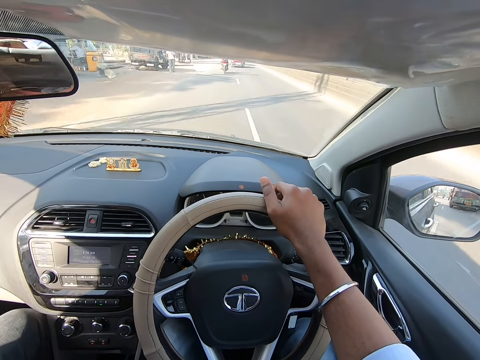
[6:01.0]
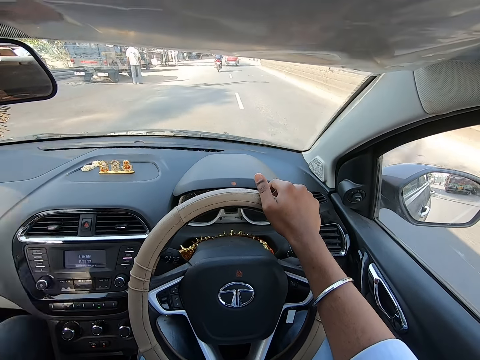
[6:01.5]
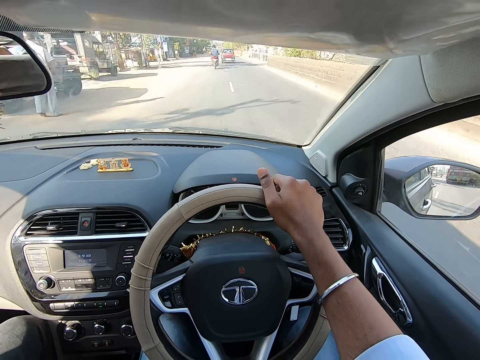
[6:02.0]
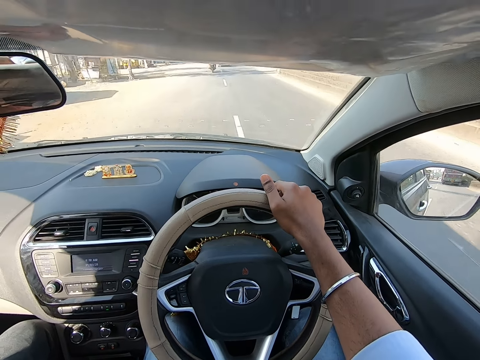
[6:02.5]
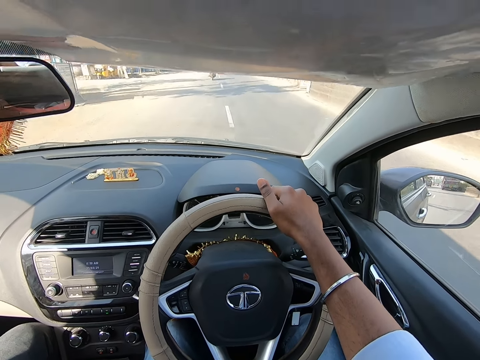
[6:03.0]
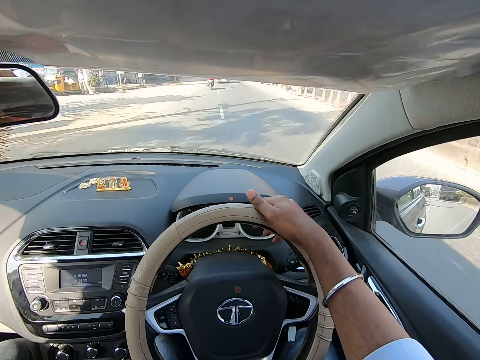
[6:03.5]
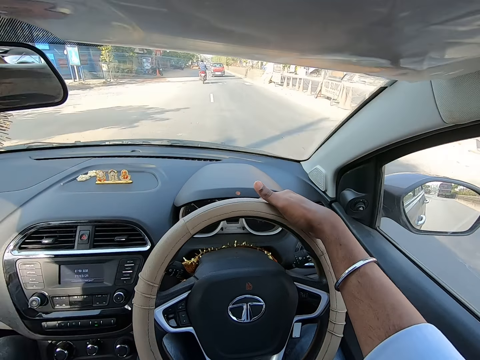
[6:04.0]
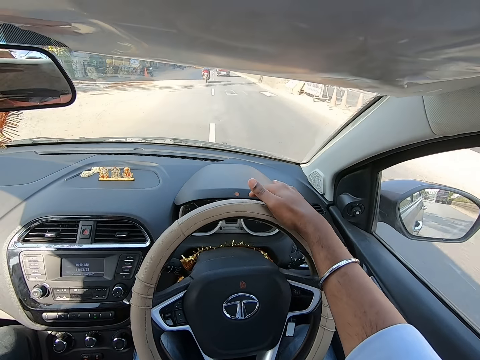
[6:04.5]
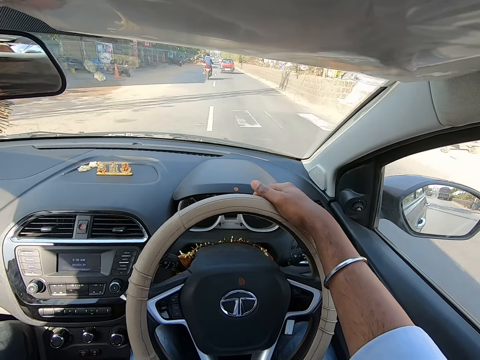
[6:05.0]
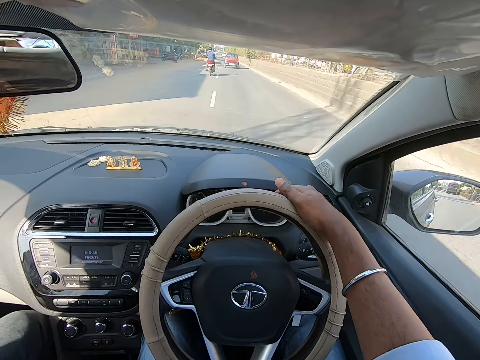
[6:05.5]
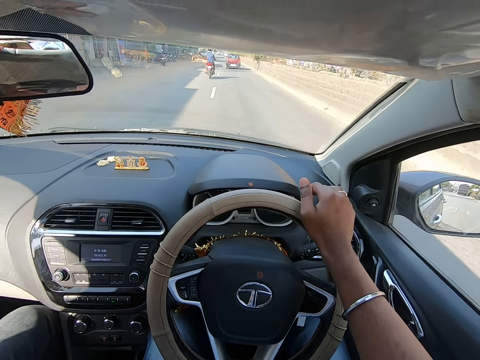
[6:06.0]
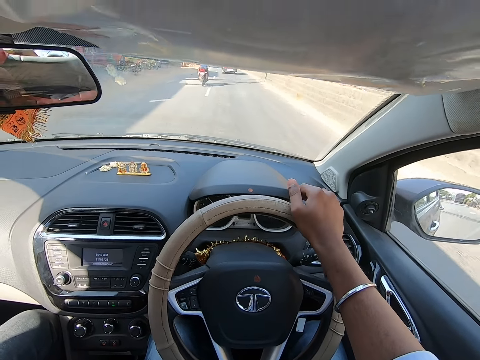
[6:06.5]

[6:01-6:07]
A woman interacts with the camera wearer.

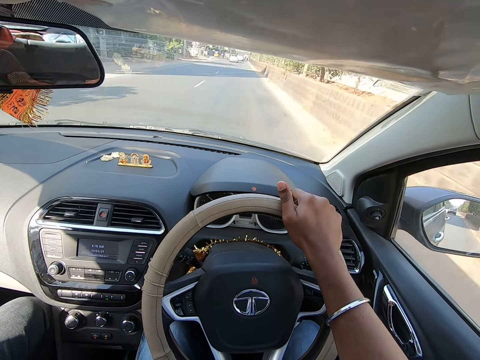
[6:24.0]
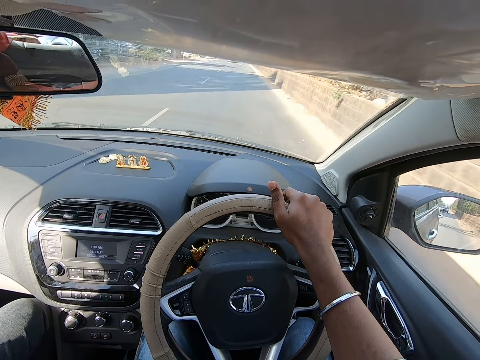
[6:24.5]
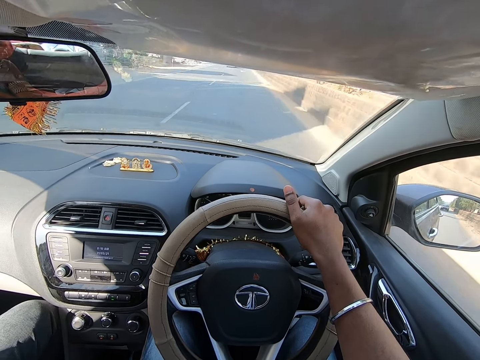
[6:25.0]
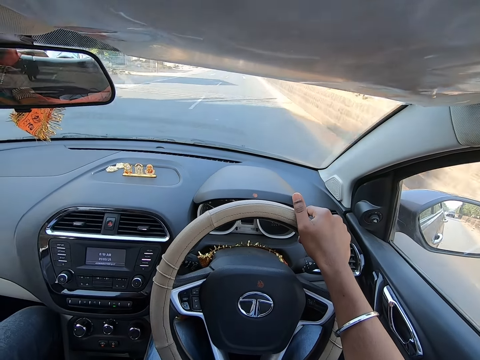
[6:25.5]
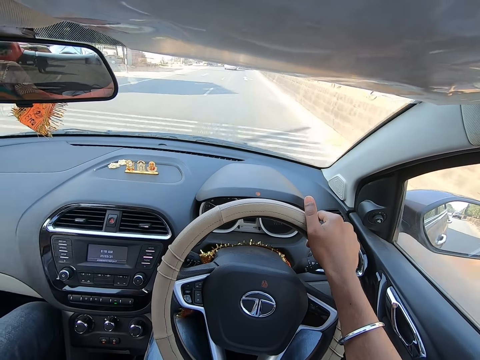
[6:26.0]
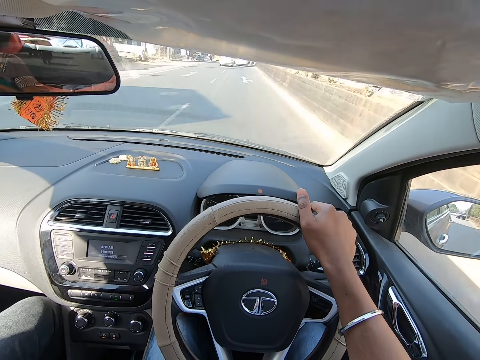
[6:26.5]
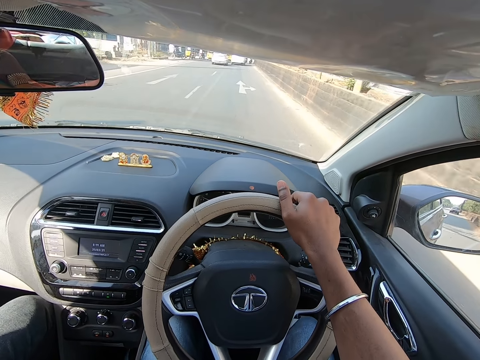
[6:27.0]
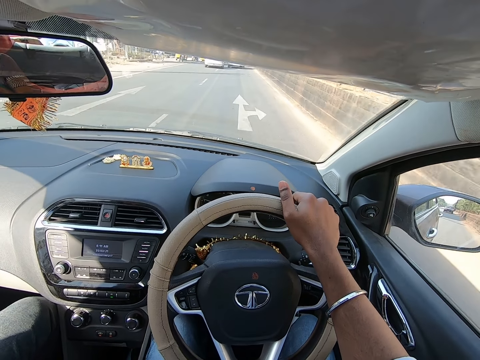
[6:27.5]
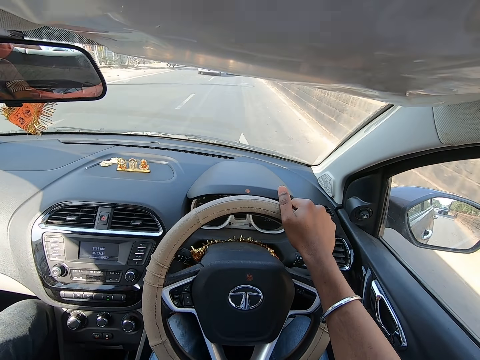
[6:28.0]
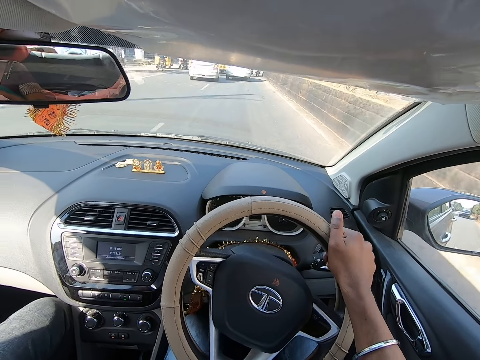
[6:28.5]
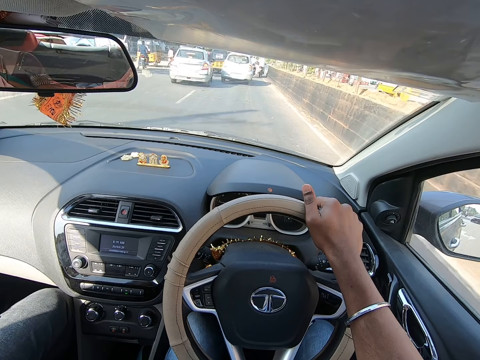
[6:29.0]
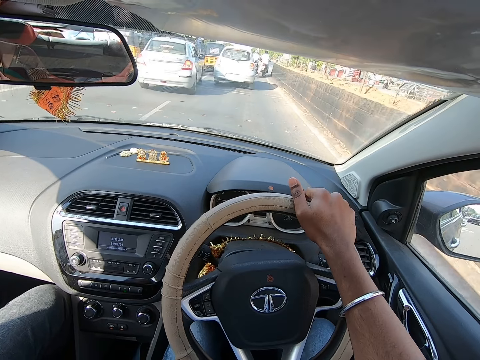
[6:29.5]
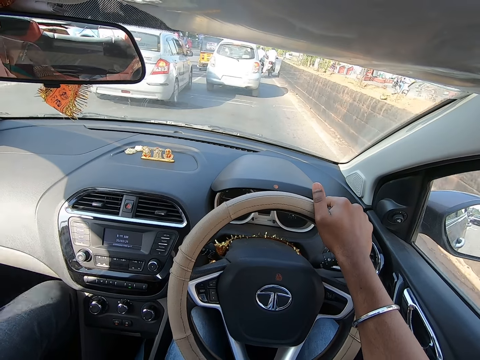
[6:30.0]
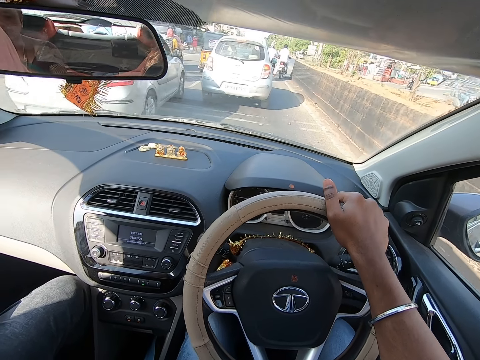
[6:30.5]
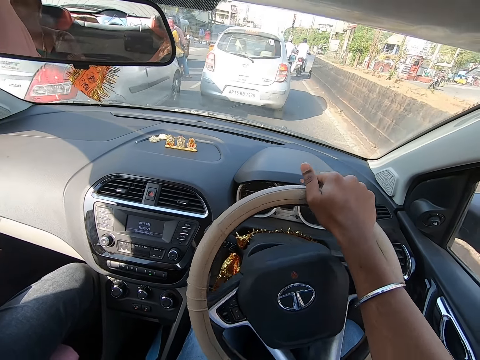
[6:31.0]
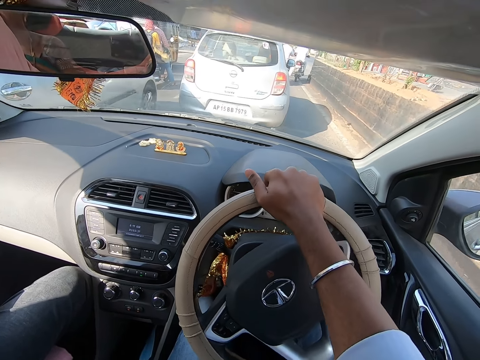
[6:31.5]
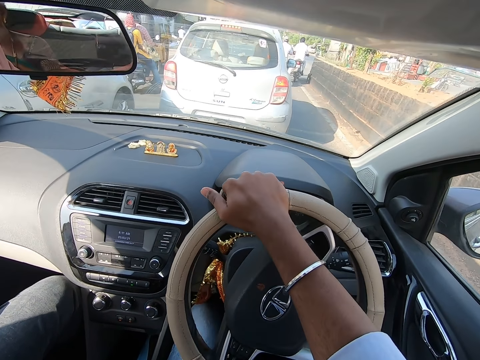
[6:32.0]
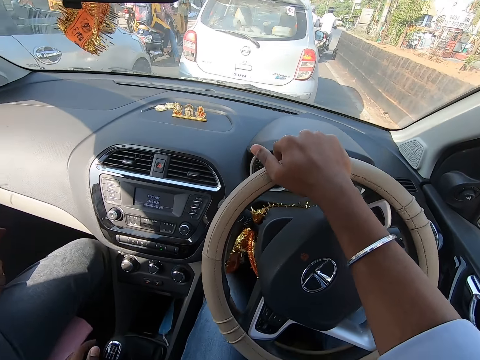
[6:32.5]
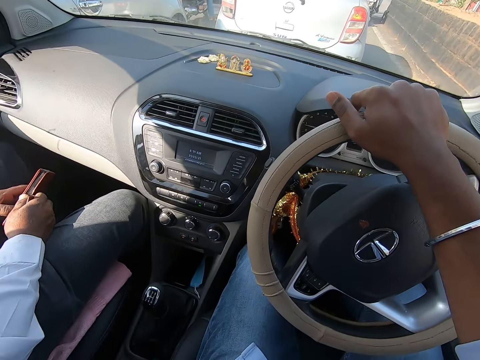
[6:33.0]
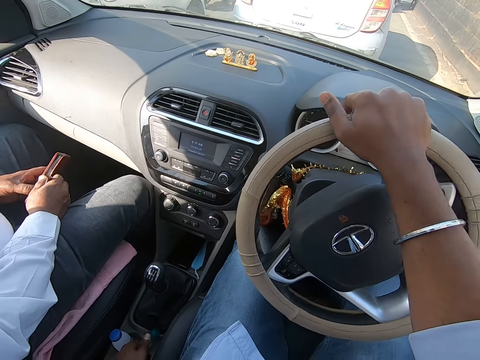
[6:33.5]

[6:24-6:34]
A woman interacts with a man.

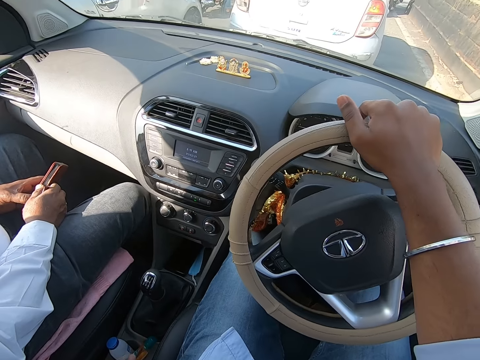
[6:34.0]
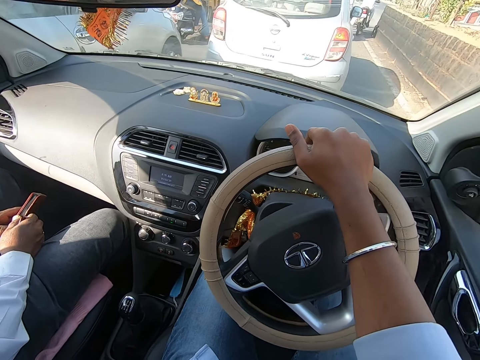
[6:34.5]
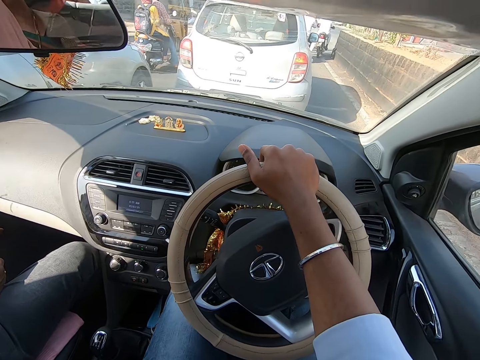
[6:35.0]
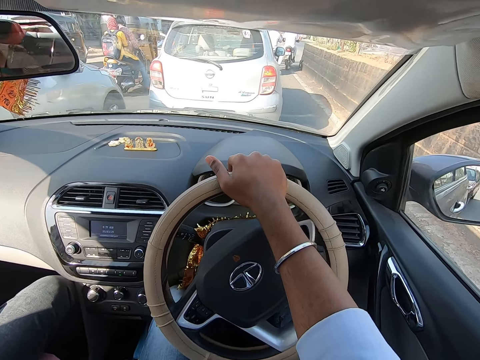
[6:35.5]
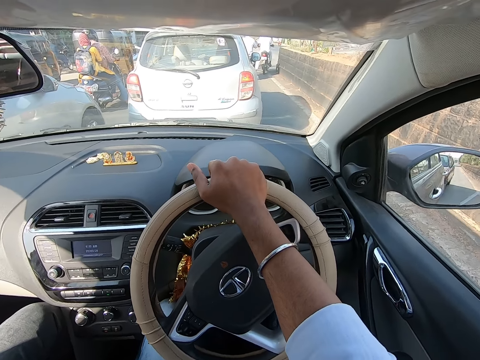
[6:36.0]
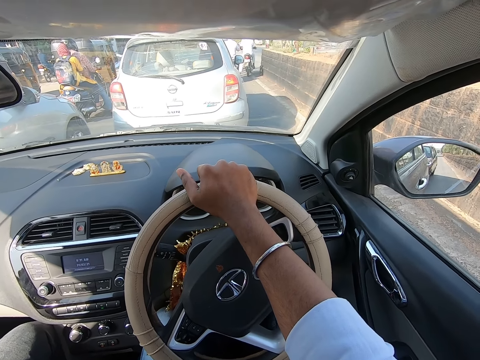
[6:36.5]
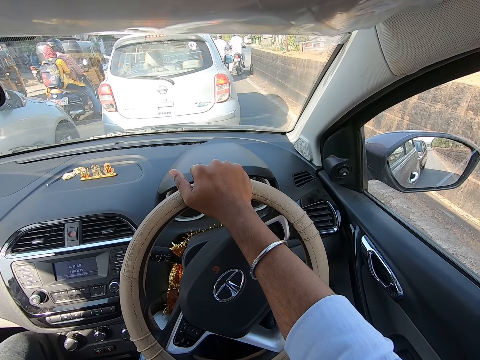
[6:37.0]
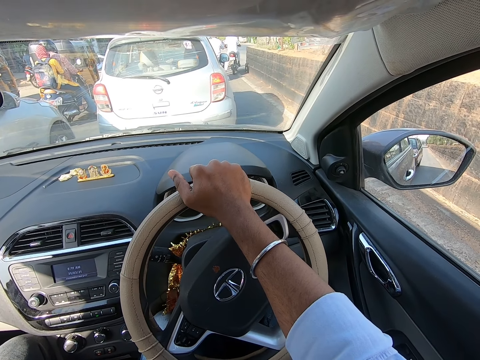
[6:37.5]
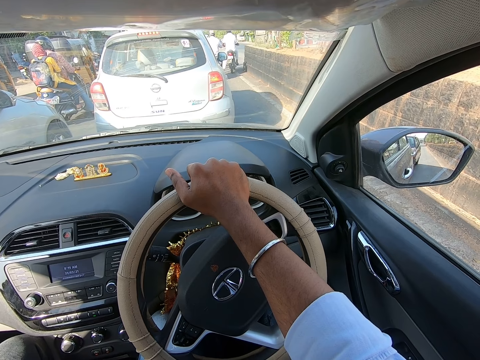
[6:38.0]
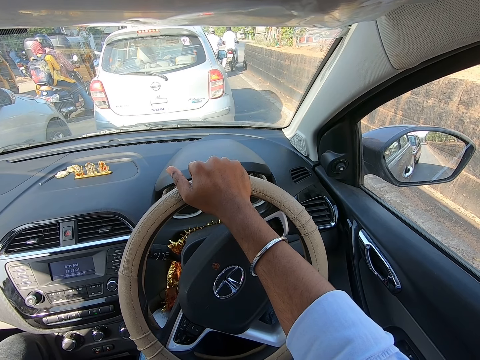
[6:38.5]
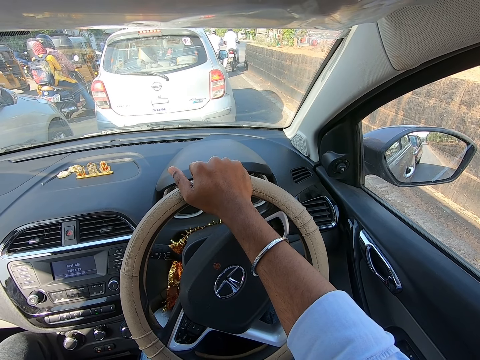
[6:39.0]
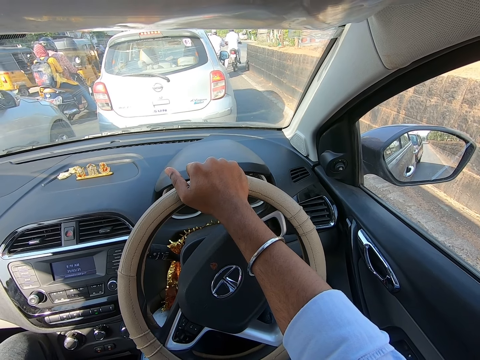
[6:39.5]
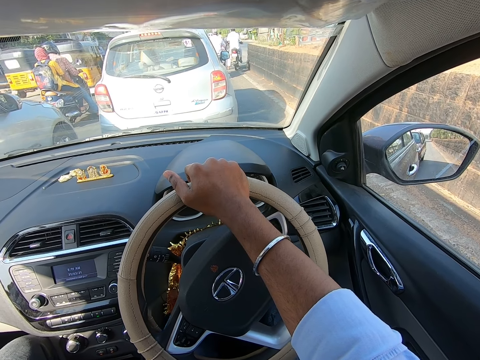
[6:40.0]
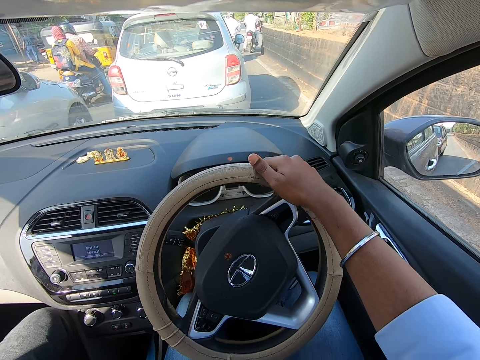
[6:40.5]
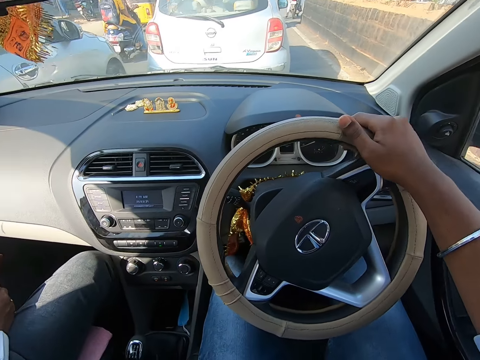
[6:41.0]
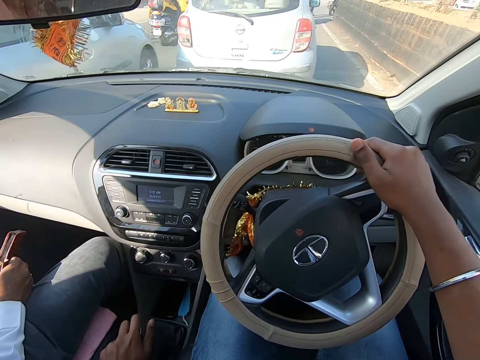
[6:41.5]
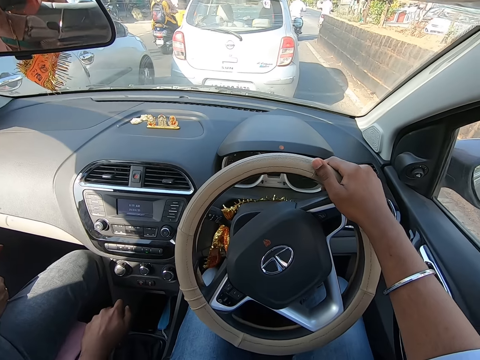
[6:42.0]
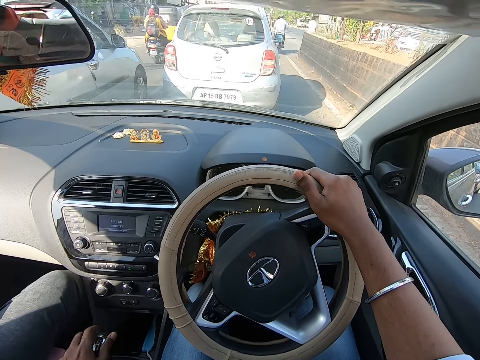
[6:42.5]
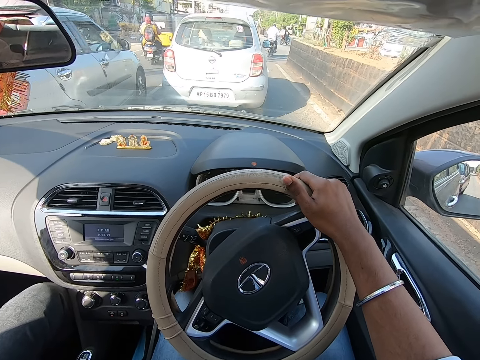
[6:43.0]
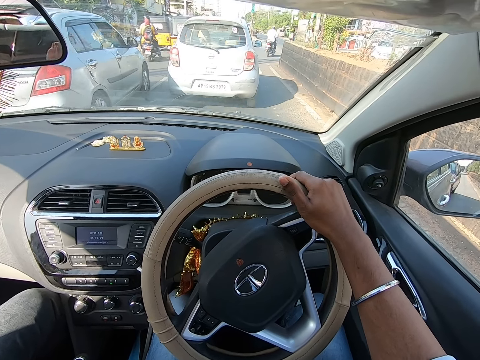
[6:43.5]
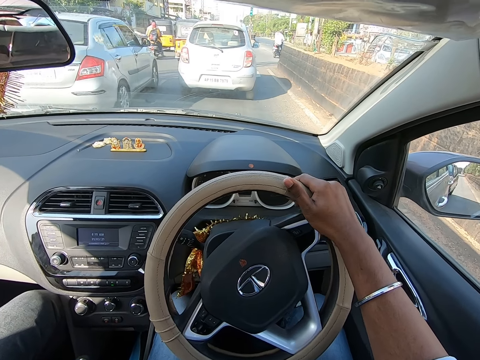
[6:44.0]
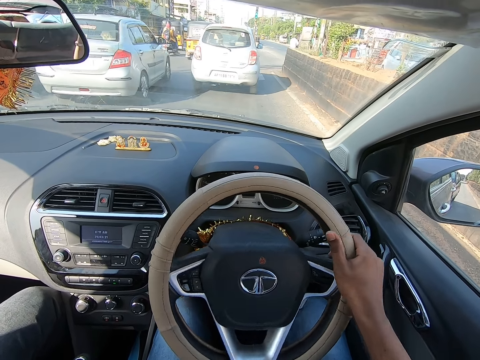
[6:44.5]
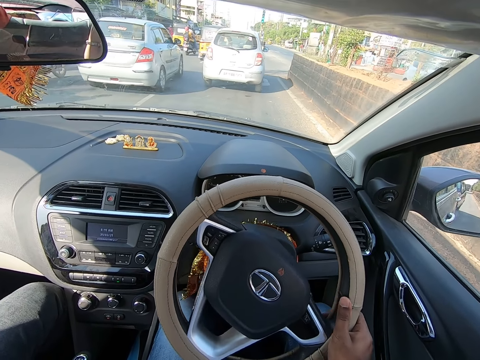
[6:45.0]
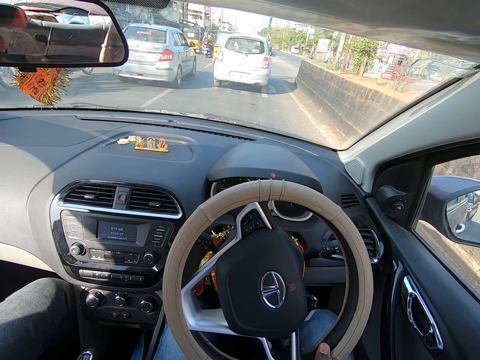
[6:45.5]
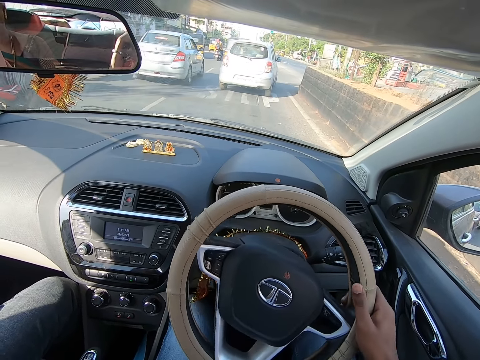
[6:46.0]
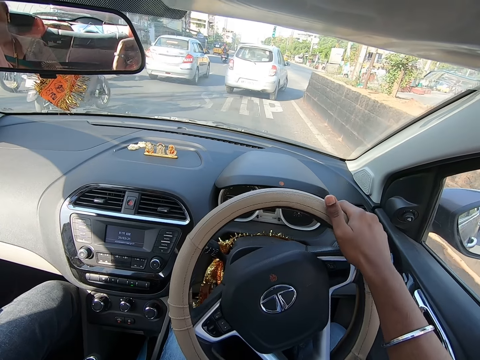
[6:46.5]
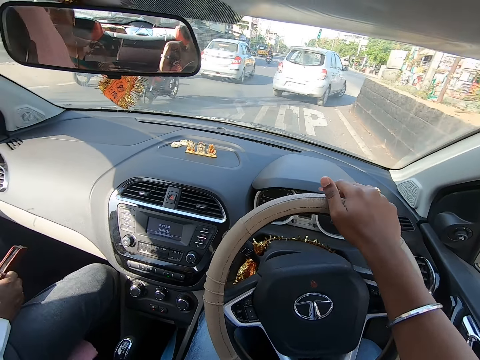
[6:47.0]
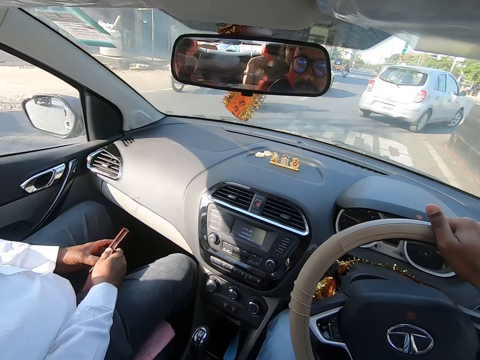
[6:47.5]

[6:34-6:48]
The camera wearer stops driving. He moves a gear shift with his left hand. He drives the car on the road with the steering wheel in his hands.
